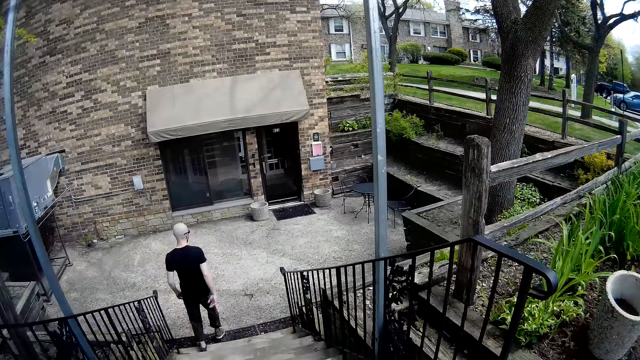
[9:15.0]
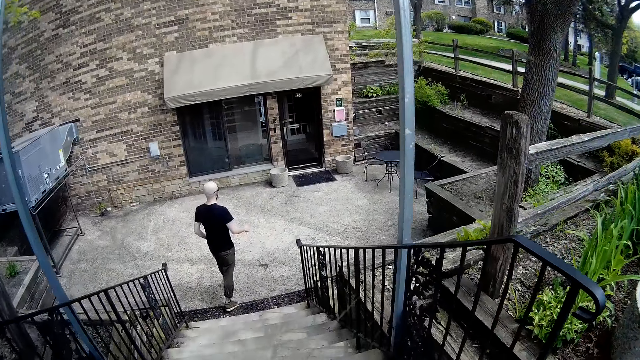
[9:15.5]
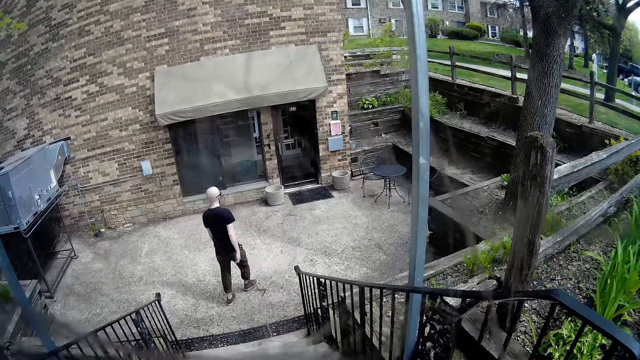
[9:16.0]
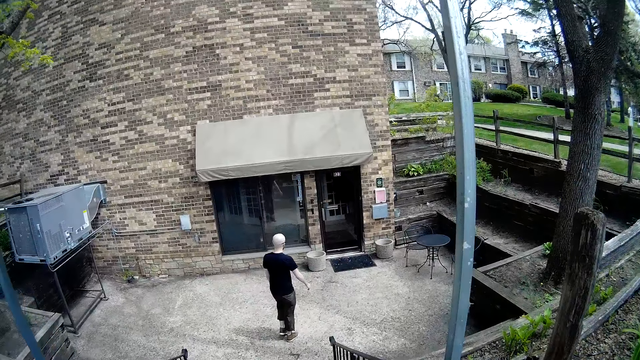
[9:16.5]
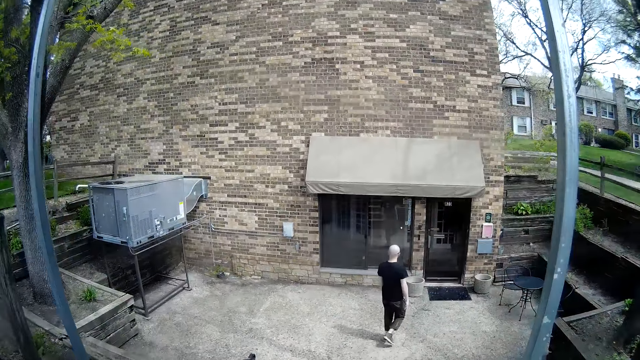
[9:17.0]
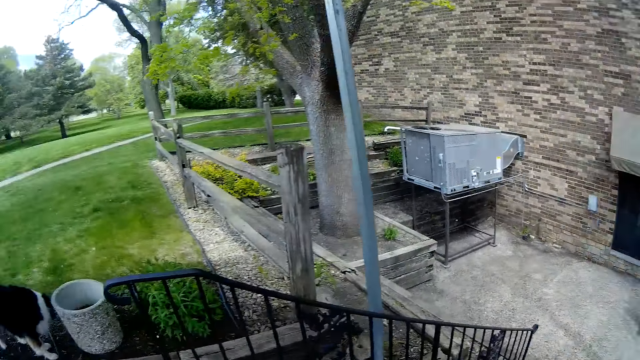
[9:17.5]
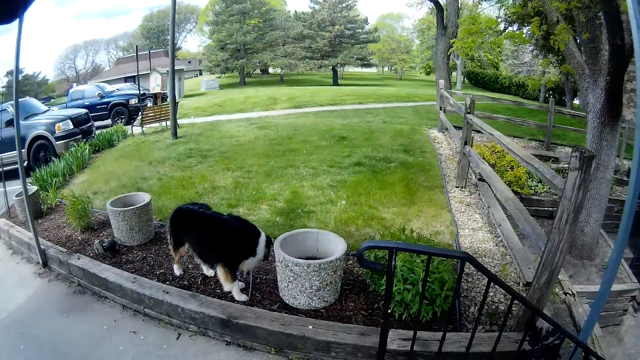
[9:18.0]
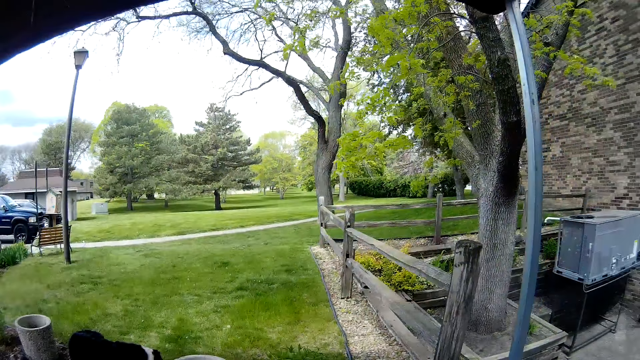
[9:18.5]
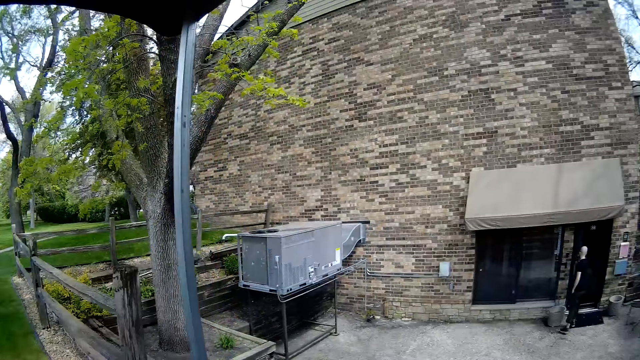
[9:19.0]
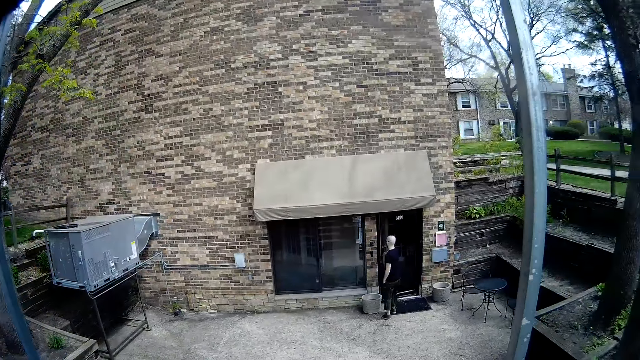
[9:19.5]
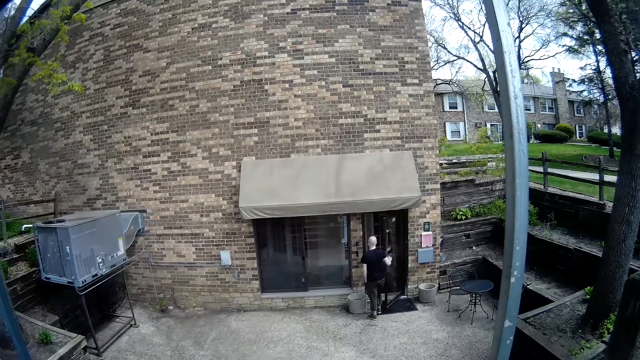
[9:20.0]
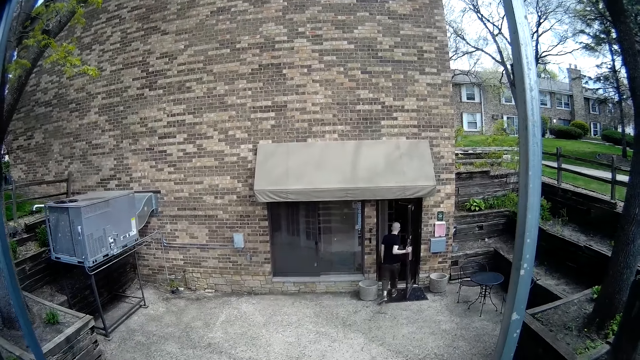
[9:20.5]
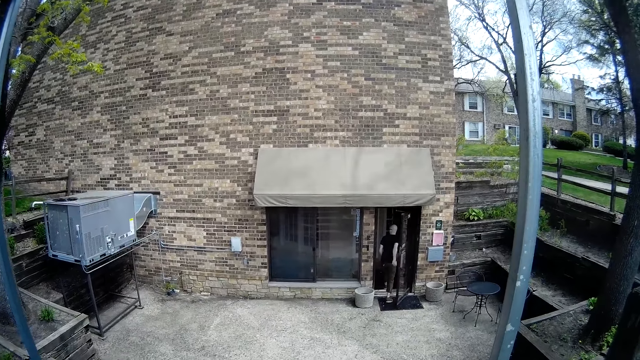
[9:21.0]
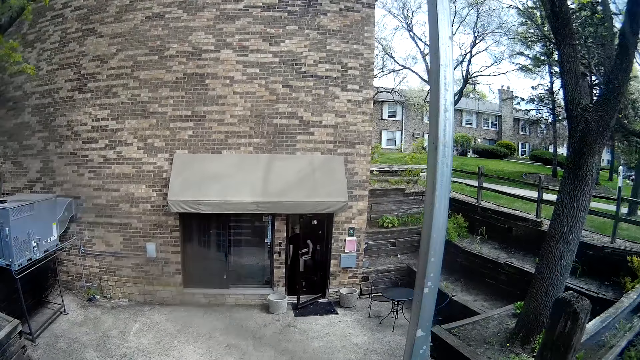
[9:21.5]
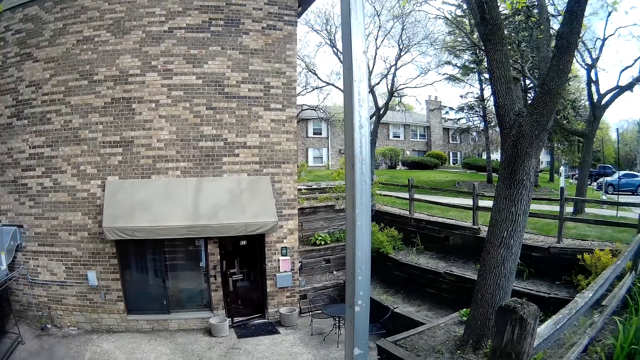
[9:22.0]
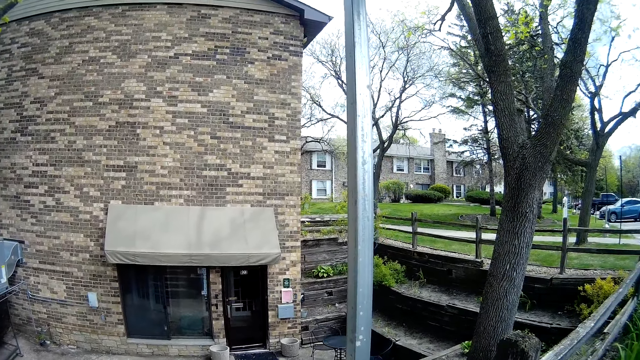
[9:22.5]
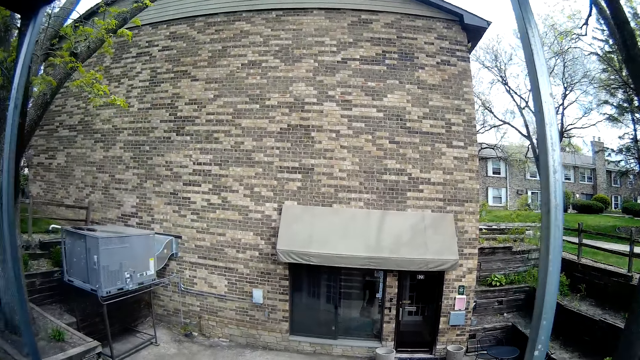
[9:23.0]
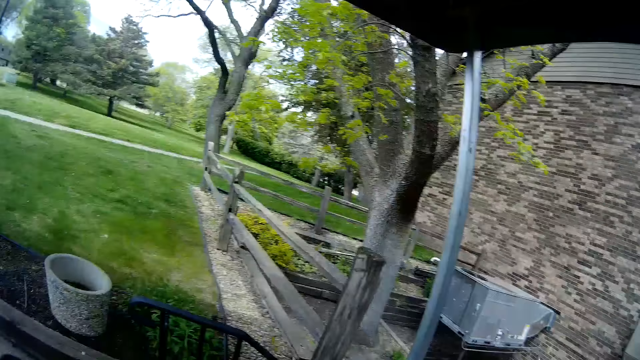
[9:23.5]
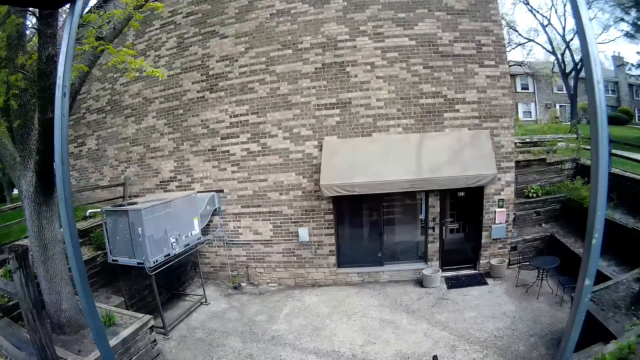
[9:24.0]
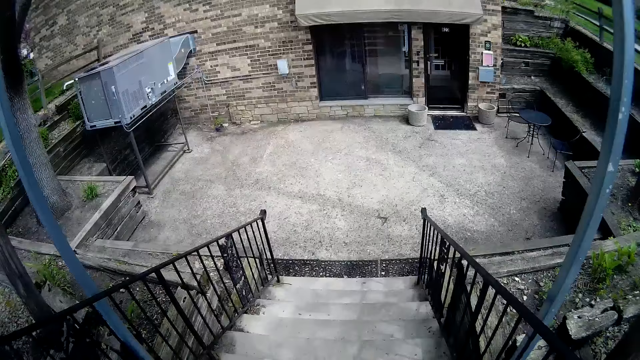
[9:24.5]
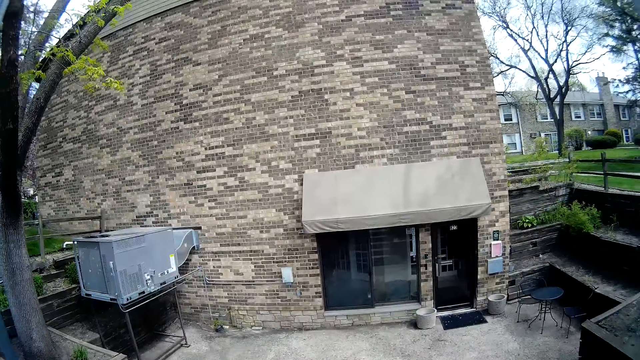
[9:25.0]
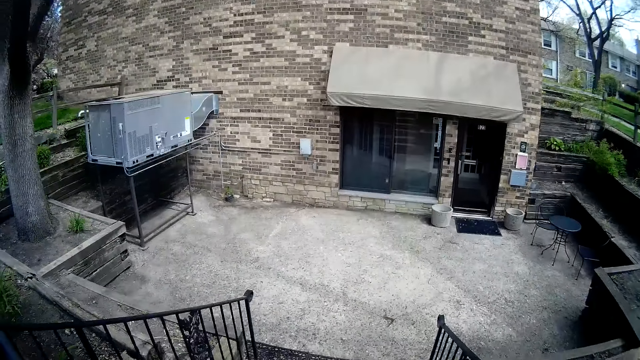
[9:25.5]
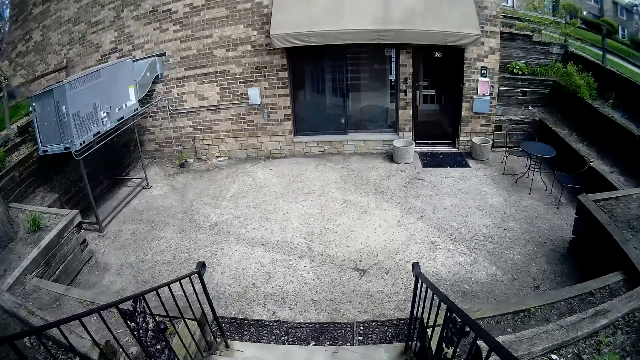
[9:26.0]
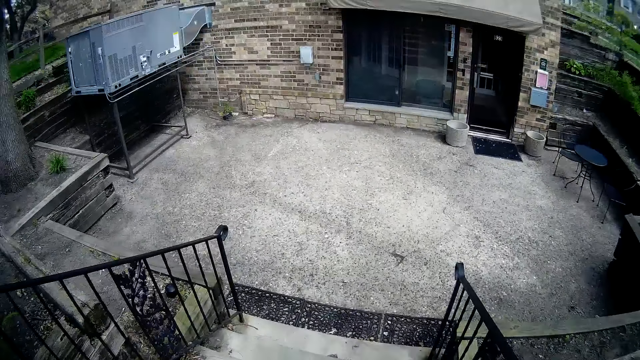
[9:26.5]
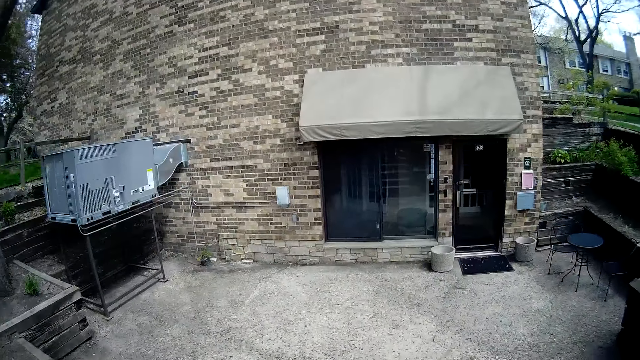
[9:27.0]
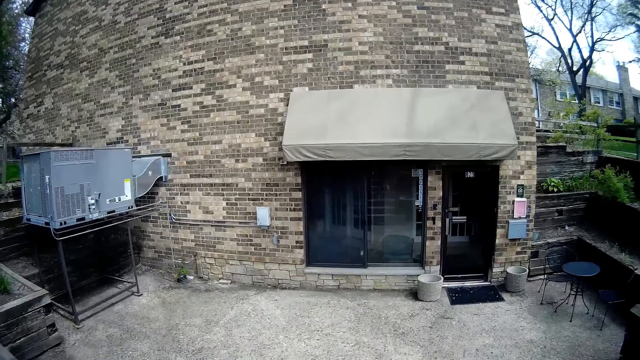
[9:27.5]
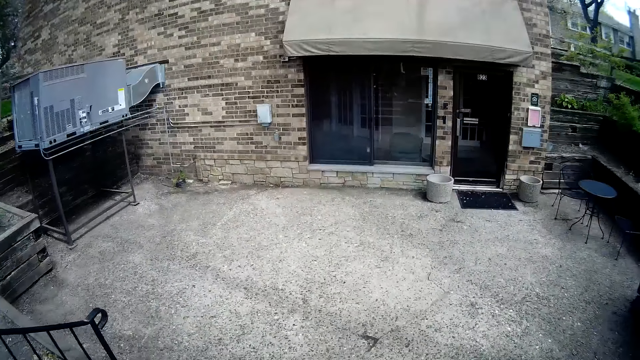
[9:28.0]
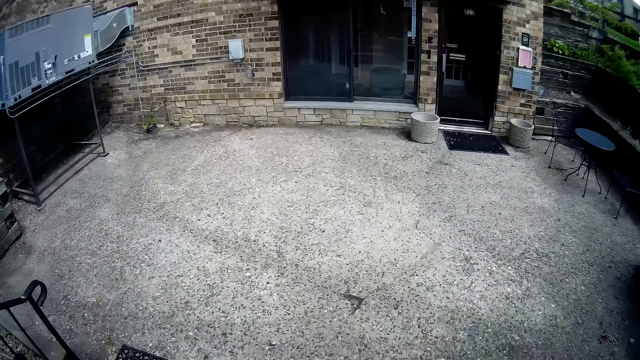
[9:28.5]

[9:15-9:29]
A man walks towards the door. The camera wearer looks around the compound. The man opens the door of the building with his right hand. The camera wearer talks to the man. The man walks into the building. The camera wearer walks down the flight of stairs towards the building with a dog.

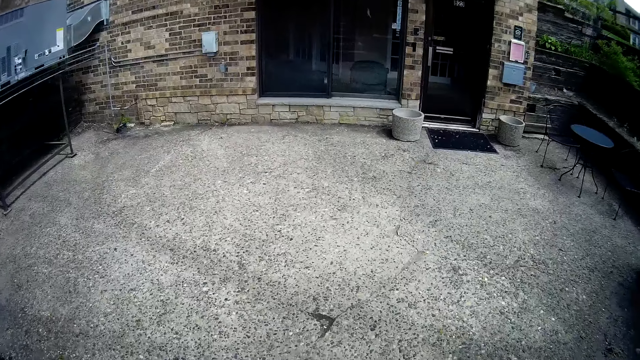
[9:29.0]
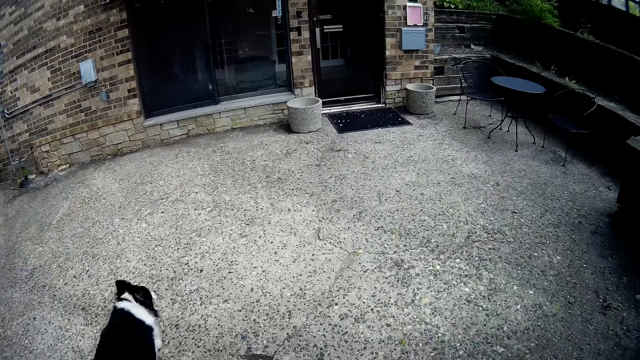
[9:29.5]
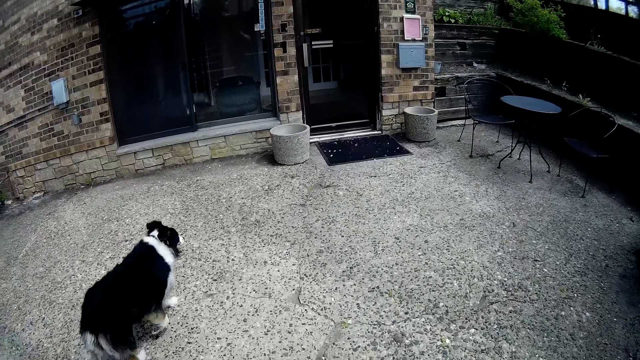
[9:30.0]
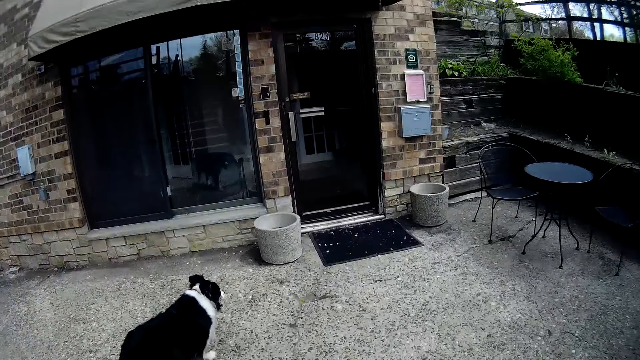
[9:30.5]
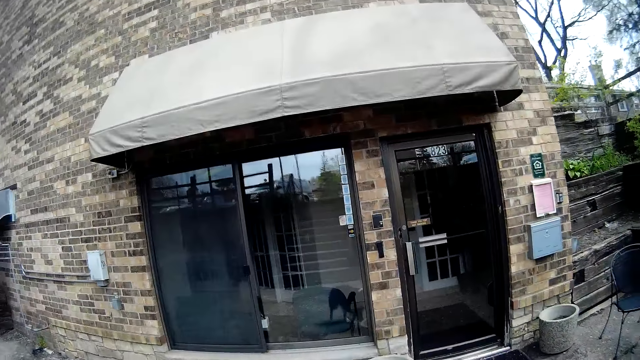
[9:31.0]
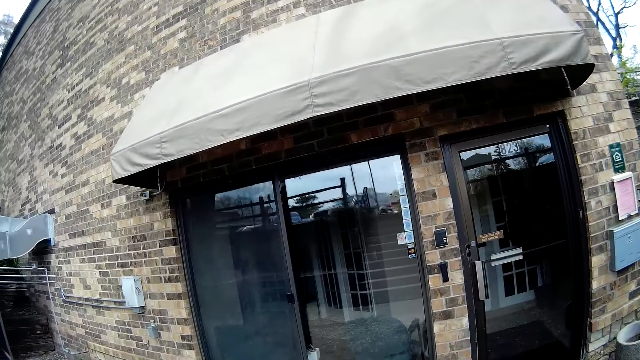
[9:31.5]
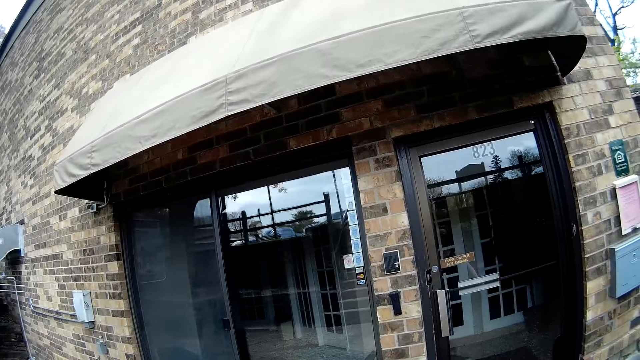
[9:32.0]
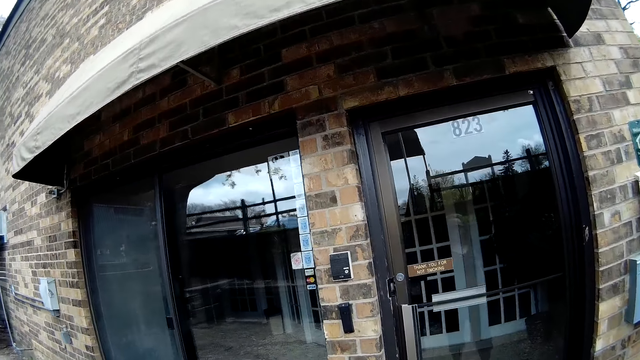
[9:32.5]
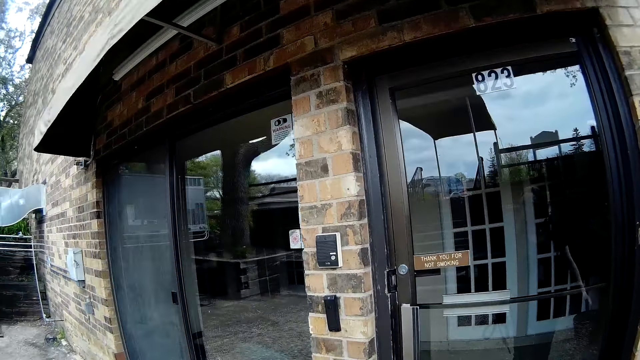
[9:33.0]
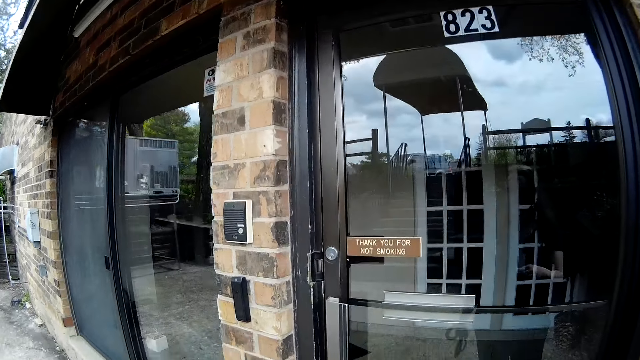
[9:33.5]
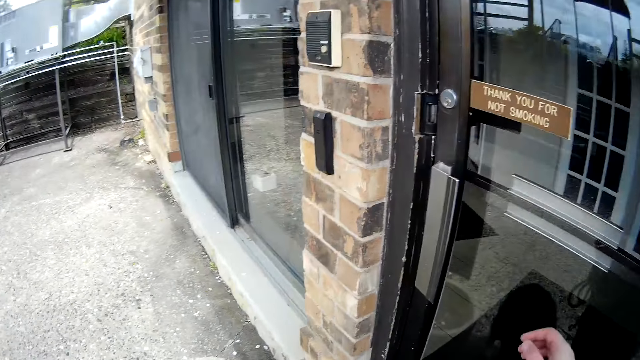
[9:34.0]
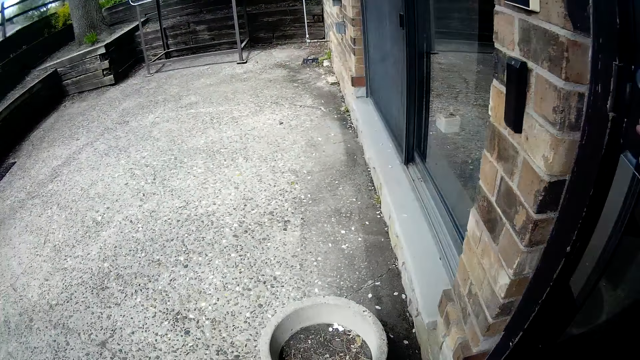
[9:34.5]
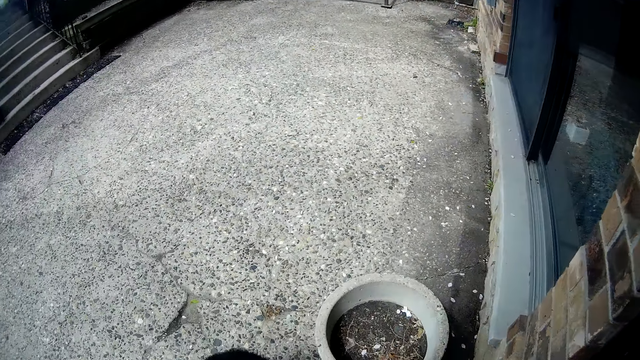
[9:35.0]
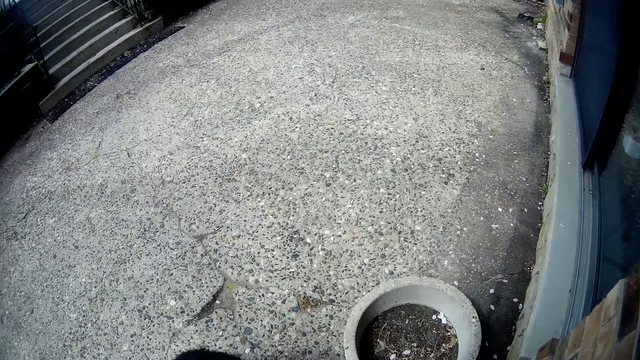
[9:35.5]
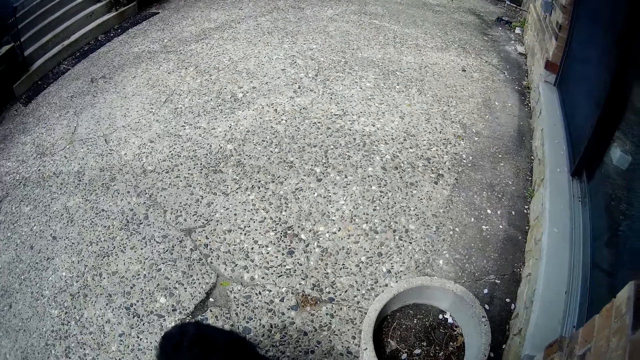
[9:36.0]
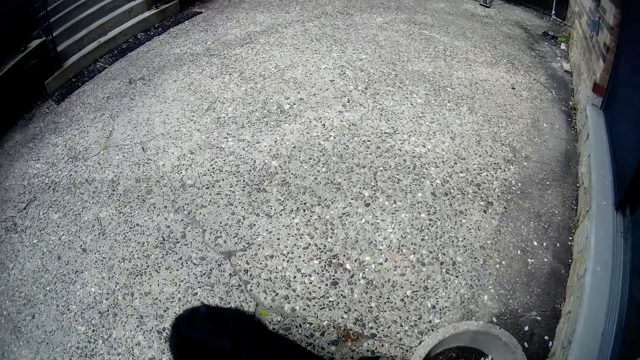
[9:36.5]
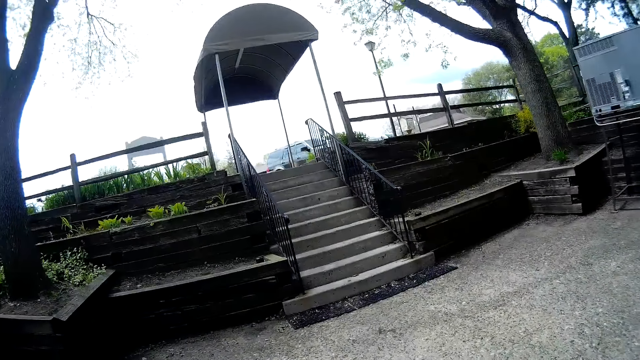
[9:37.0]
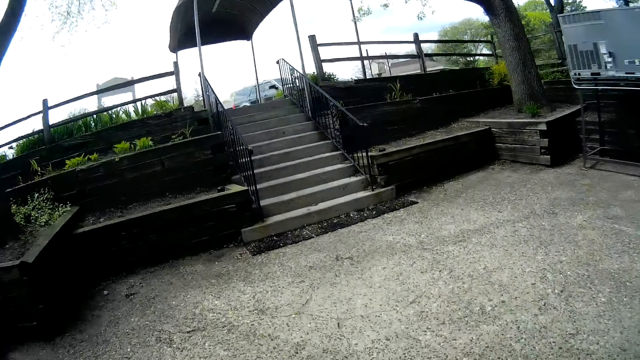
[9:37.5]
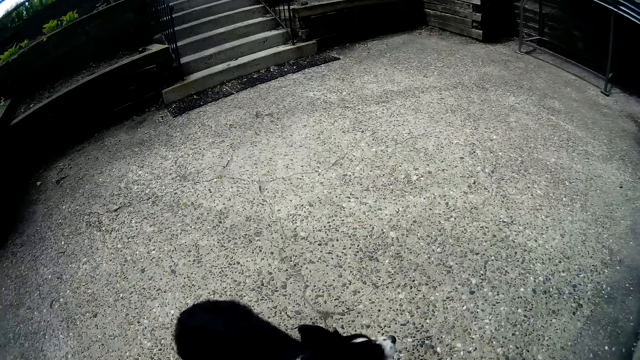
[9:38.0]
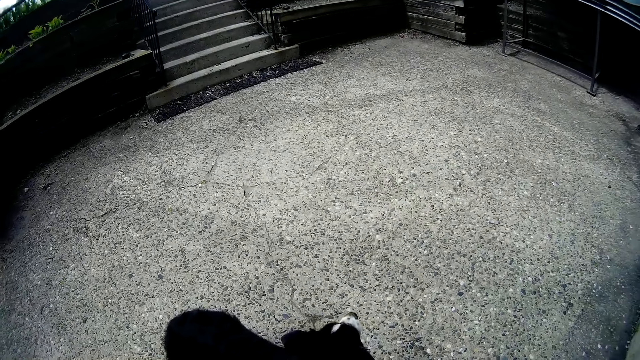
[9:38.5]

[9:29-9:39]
The camera wearer walks towards the door. He interacts with the dog. He moves his hand. He looks on the other side.
